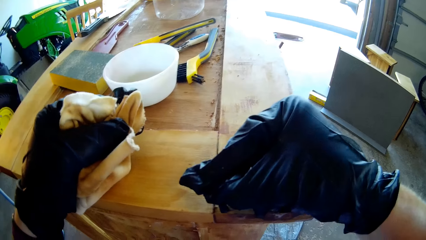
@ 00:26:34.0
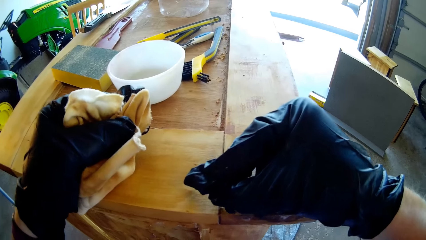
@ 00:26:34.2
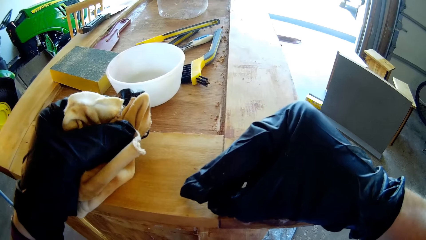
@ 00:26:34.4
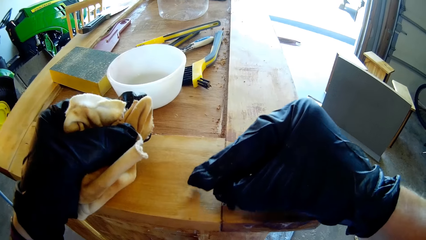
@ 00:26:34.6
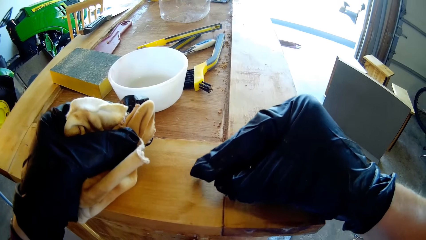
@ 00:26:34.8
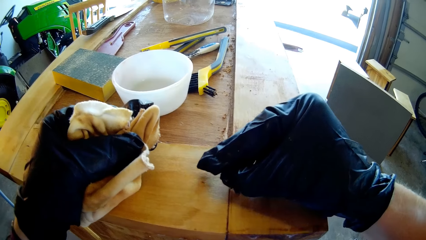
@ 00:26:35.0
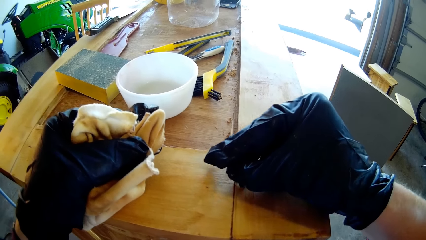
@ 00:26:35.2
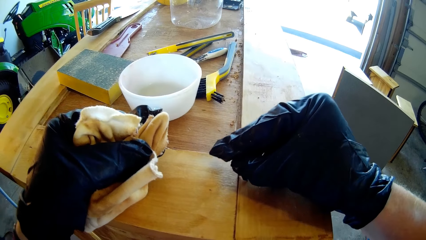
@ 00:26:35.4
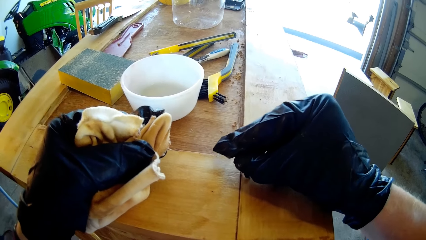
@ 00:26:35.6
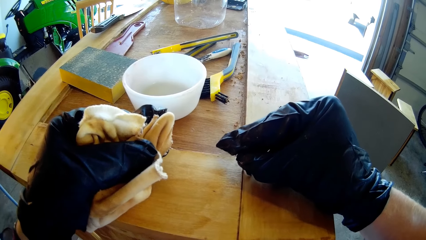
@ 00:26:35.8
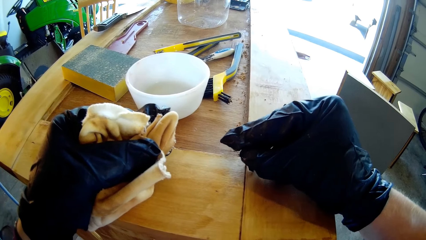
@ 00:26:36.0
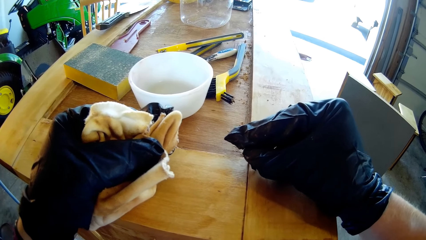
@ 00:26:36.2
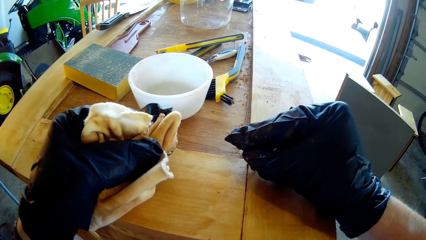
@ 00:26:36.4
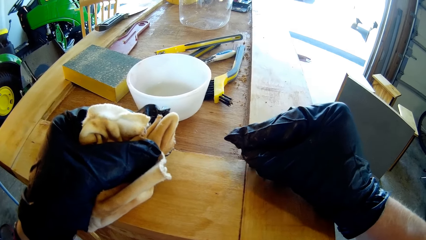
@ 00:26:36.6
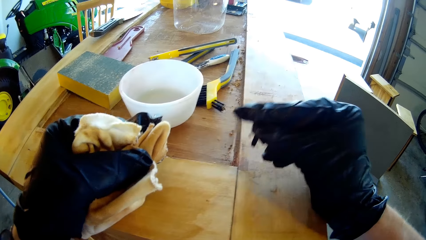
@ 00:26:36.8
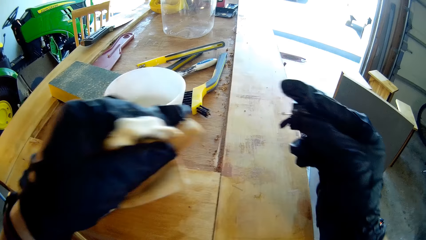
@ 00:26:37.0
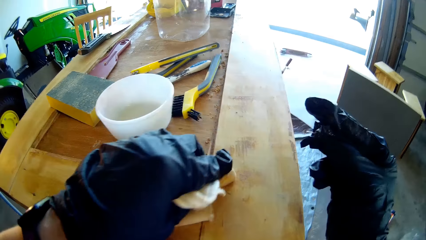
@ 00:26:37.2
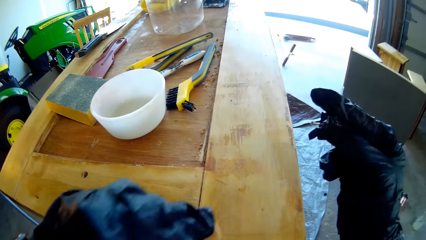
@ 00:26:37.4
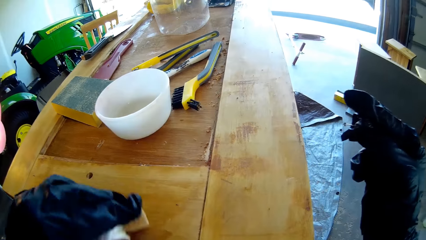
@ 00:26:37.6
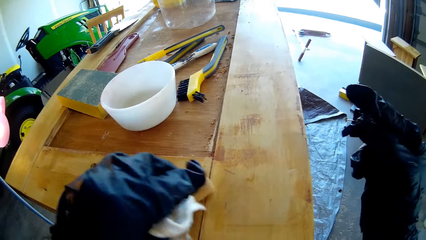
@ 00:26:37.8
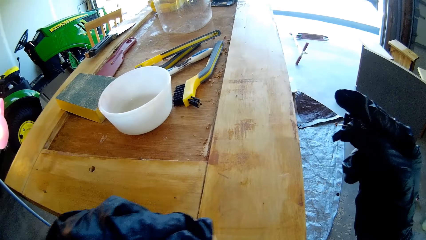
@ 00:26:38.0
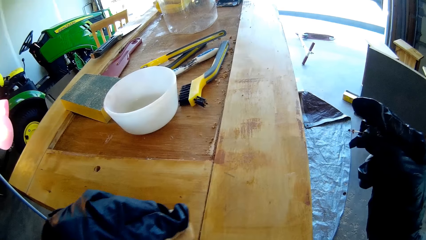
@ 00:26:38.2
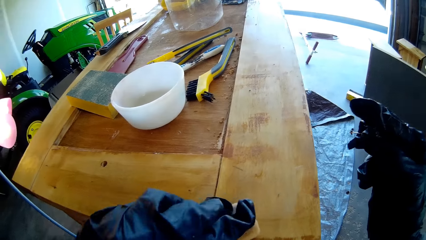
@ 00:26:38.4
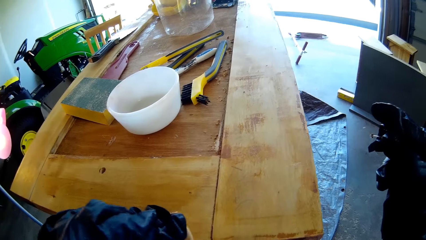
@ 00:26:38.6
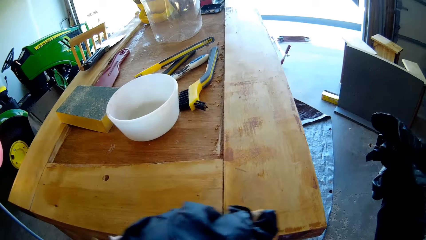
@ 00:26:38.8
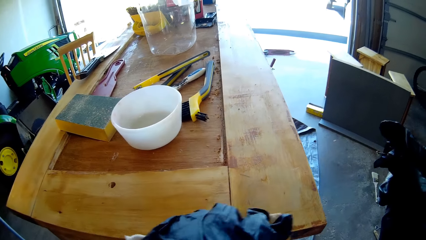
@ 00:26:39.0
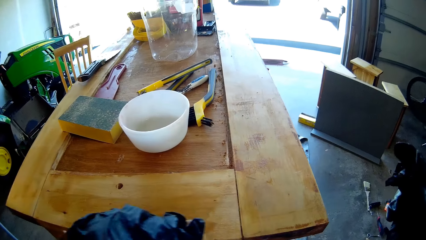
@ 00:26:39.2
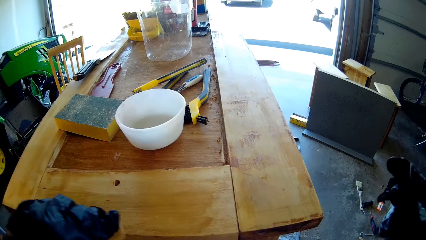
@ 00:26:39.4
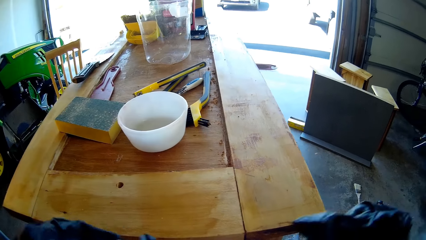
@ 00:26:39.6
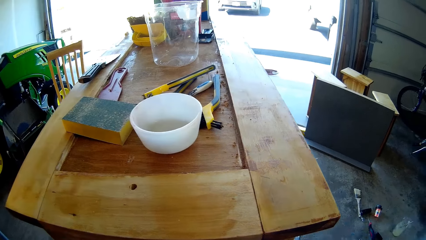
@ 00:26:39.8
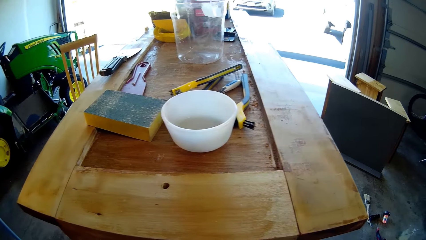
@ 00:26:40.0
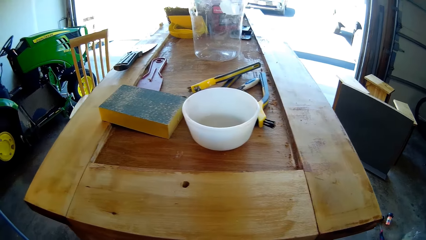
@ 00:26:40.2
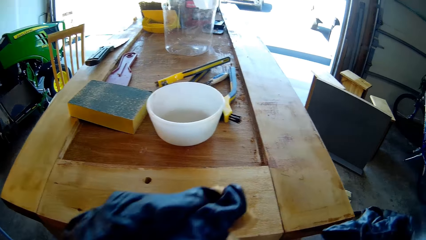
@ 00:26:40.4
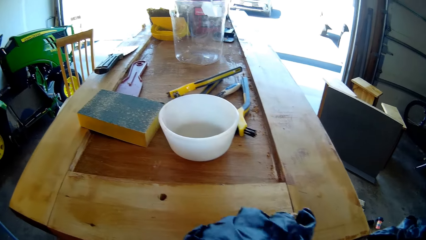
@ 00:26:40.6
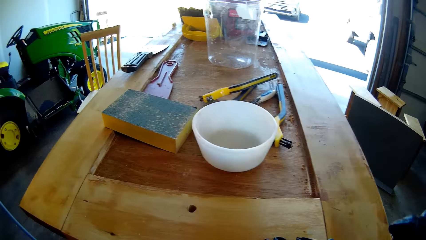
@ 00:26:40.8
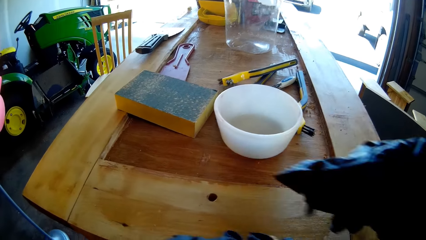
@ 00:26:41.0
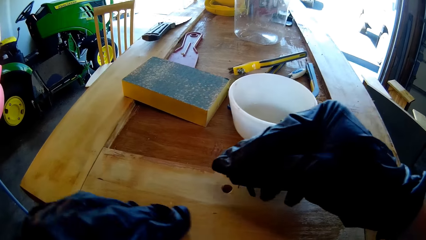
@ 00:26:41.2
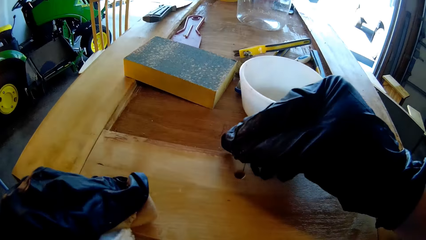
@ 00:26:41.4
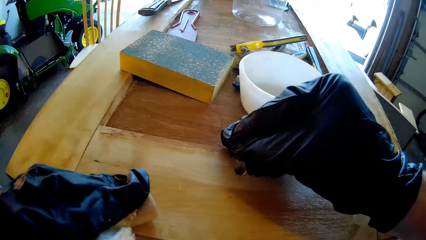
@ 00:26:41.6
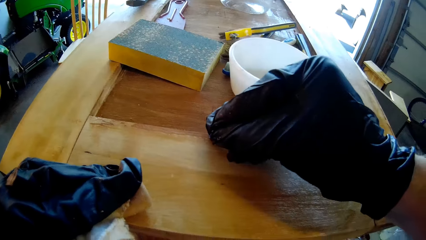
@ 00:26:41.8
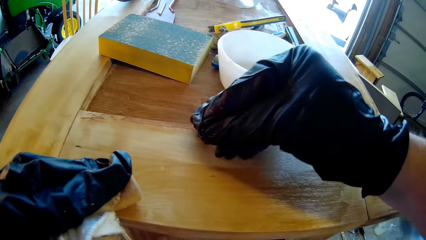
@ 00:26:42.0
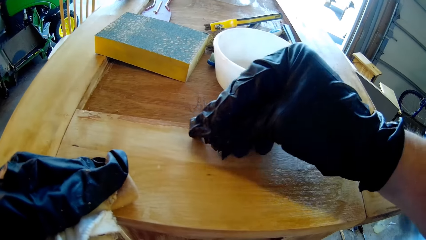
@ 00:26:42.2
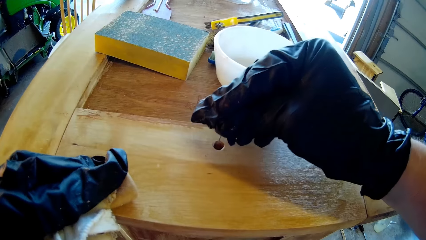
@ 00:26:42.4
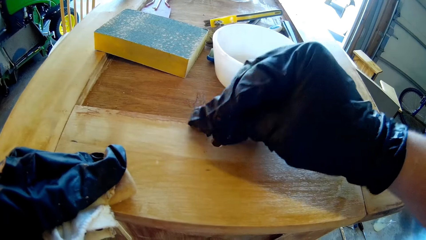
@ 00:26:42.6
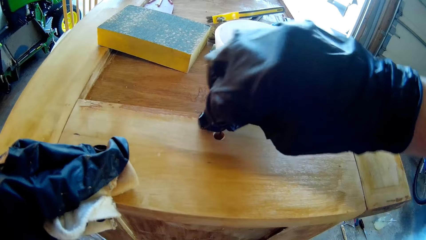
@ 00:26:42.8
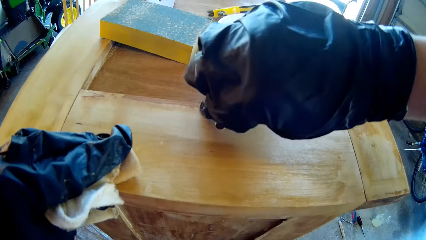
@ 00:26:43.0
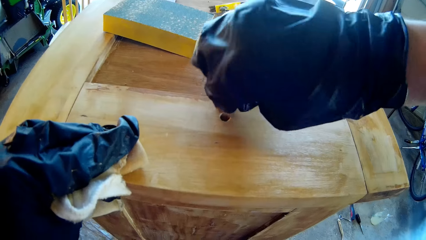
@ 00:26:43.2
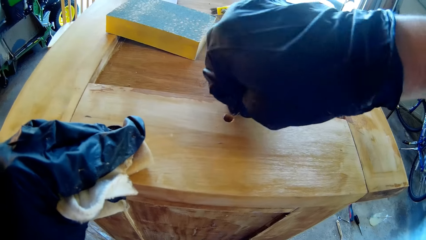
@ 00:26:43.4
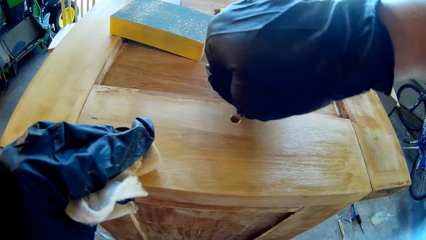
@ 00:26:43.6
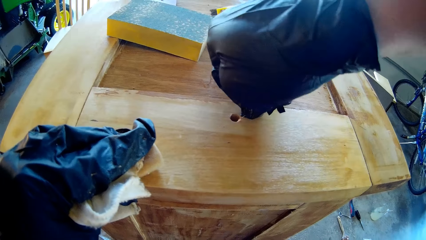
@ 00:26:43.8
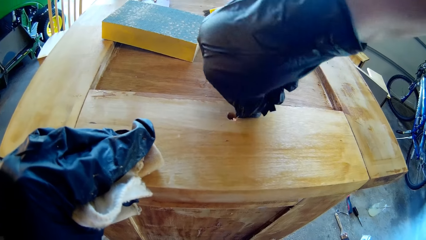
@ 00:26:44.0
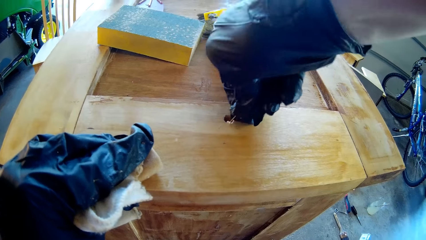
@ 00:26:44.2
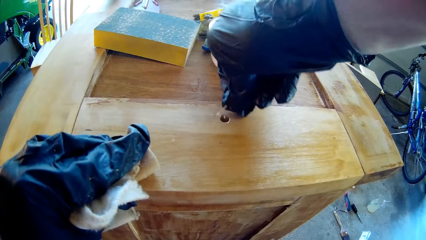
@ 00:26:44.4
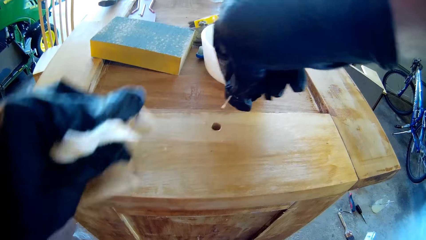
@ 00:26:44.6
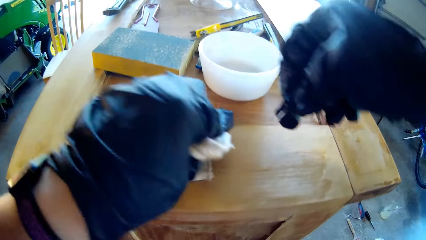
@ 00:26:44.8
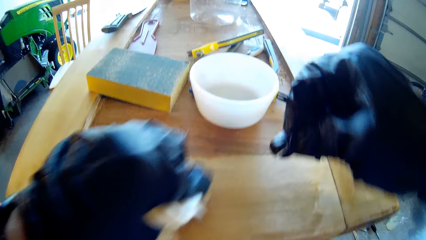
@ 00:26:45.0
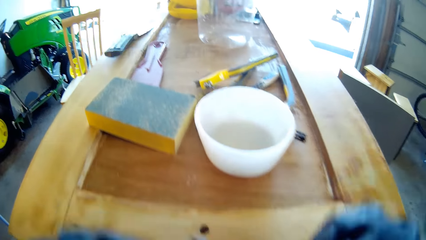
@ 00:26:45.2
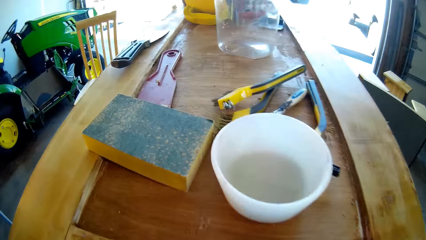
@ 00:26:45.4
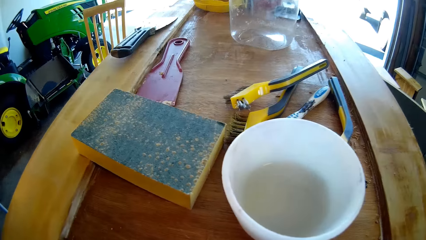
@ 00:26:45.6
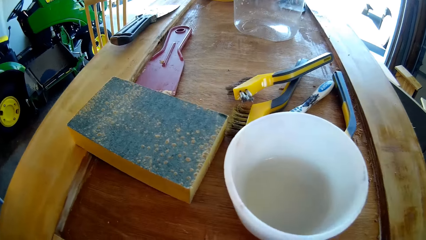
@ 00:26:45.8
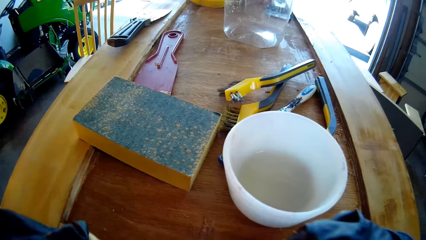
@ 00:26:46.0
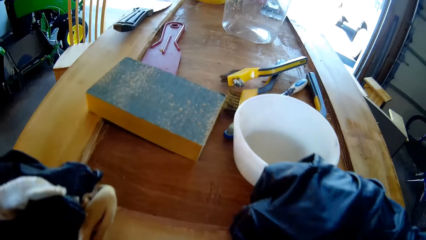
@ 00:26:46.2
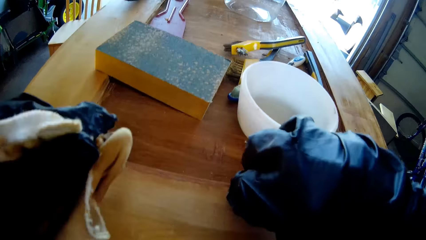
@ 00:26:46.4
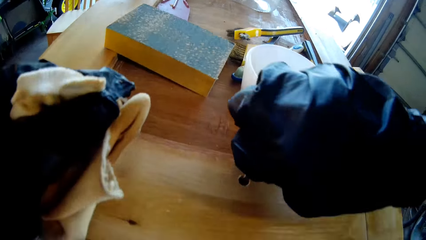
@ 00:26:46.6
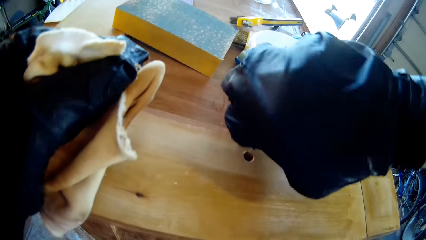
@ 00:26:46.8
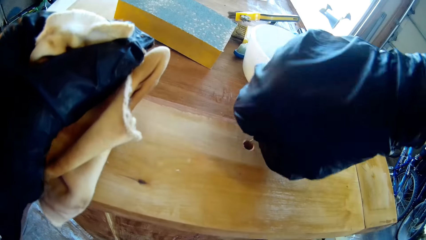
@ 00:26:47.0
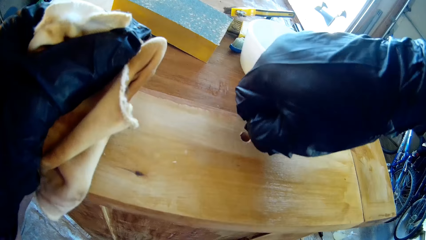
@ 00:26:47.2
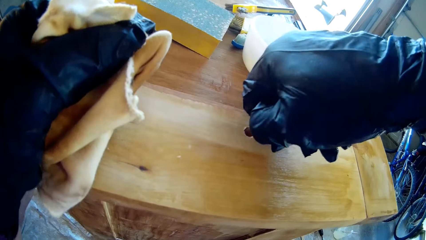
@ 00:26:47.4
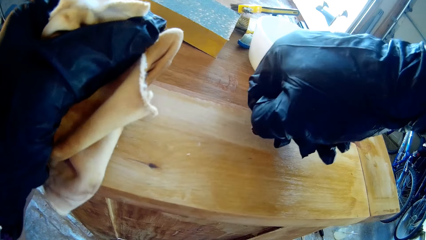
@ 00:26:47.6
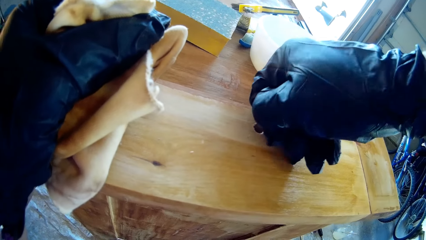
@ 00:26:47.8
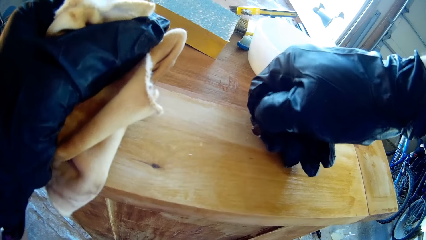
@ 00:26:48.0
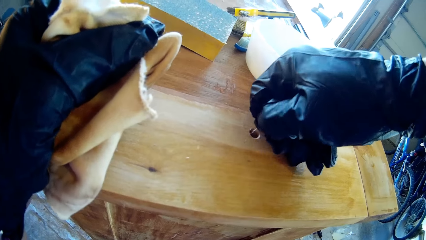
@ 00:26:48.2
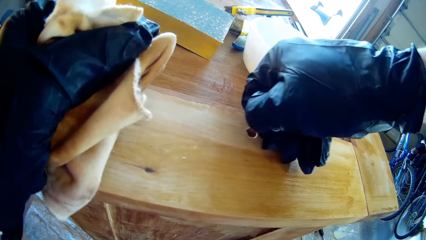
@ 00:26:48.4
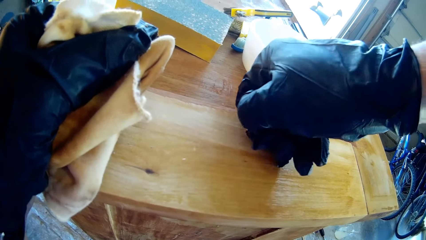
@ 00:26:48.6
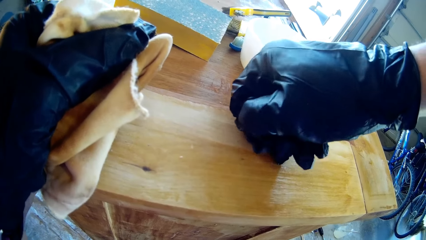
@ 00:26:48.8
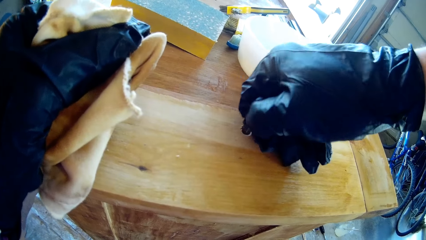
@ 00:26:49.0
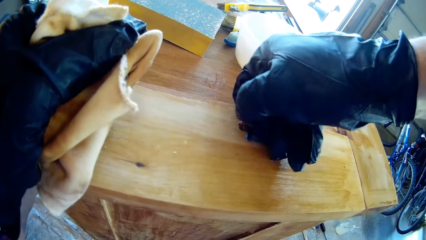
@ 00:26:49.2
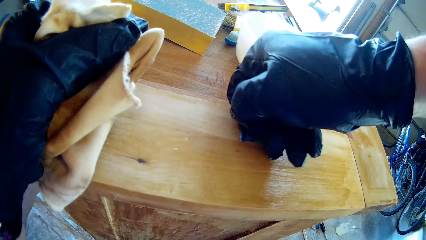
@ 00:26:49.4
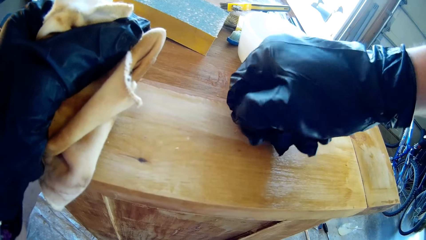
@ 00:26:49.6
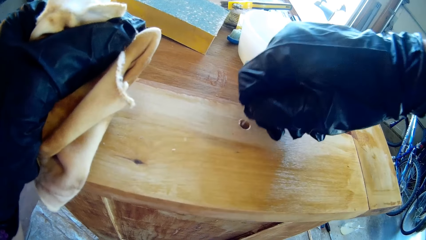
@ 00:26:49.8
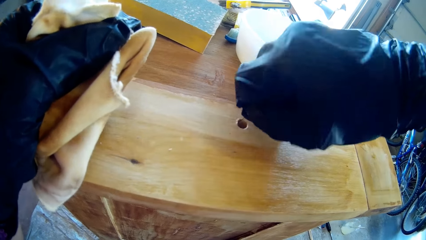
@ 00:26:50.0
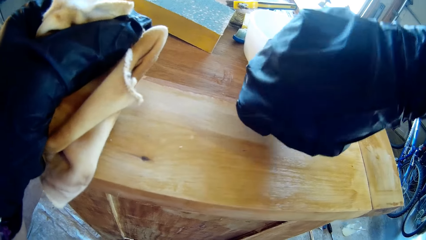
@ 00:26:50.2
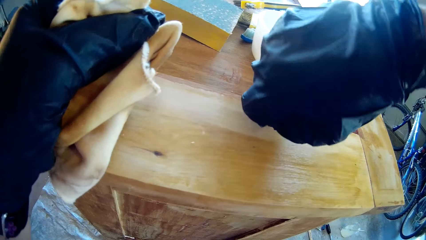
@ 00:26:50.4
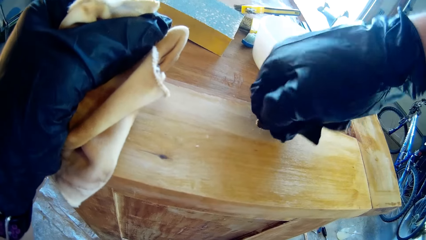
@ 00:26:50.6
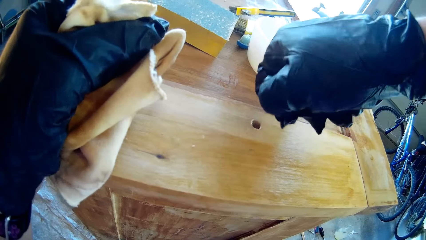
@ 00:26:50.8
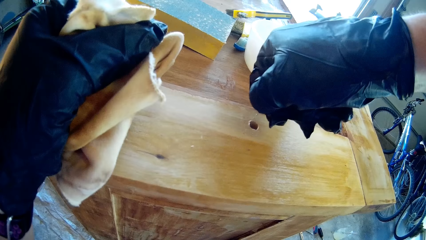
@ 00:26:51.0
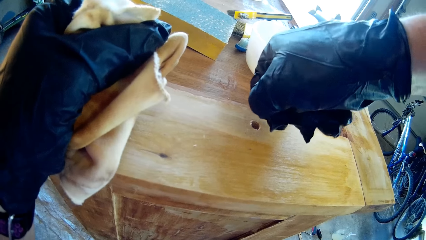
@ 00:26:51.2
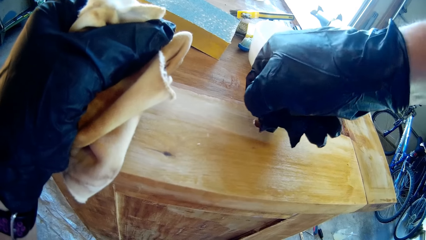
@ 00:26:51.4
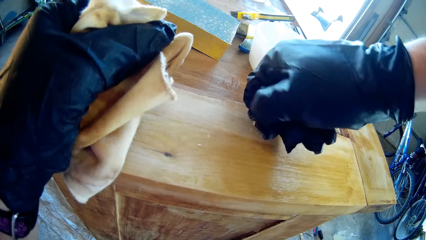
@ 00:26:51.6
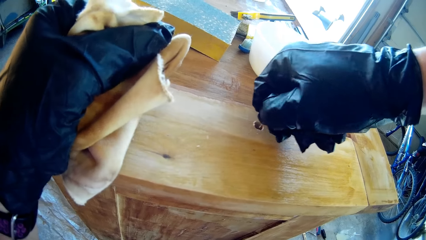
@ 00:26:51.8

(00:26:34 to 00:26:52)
The camera wearer wipes the wood with the cloth towel. They remove dirt from the wood crevice with a stick. They are cutting a wood hole. They wipe the wood with the cloth towel. They remove dirt from the wood crevice with the stick.
